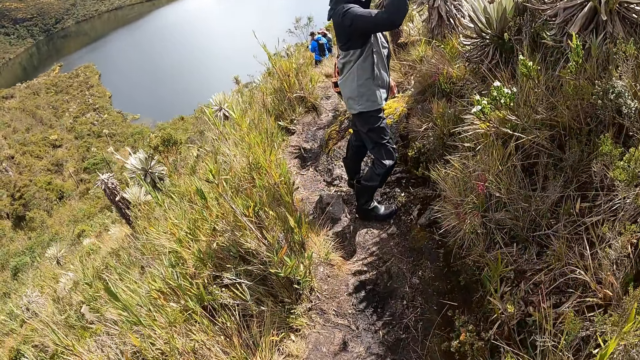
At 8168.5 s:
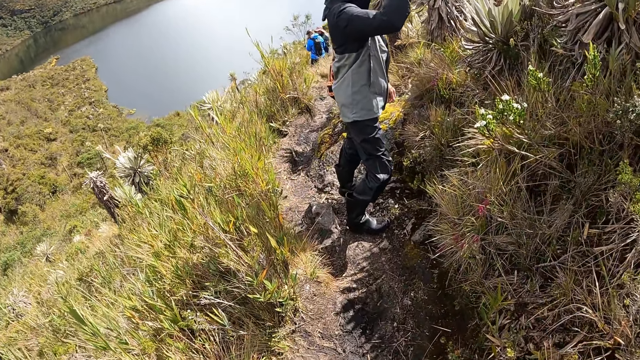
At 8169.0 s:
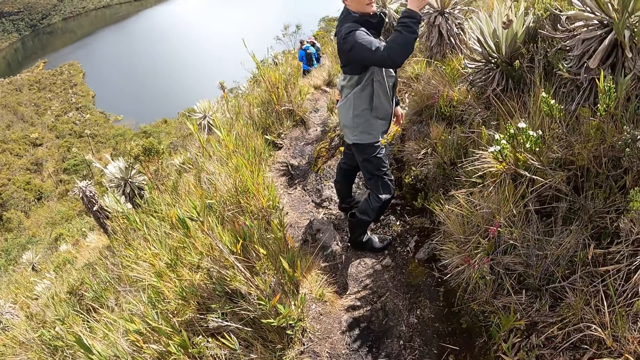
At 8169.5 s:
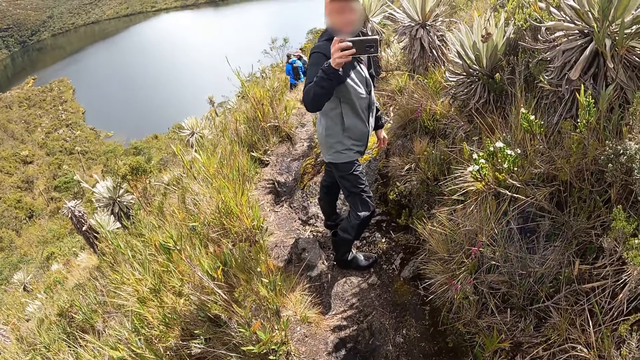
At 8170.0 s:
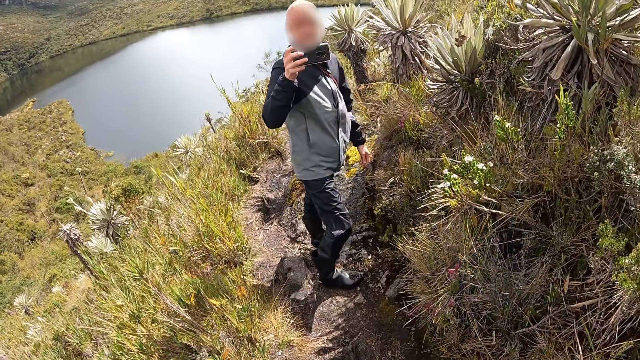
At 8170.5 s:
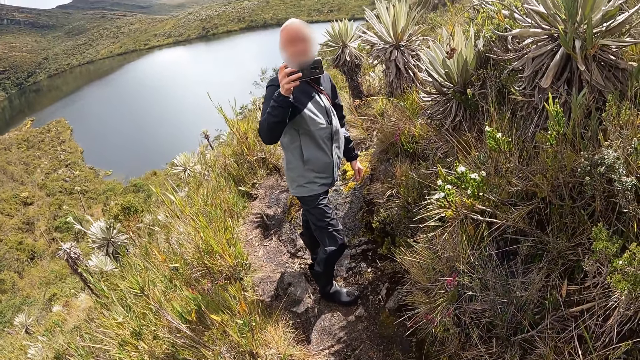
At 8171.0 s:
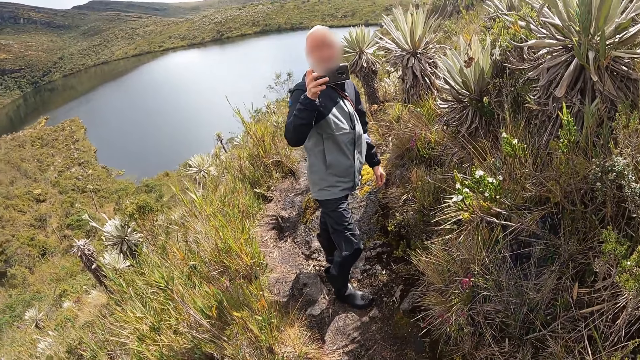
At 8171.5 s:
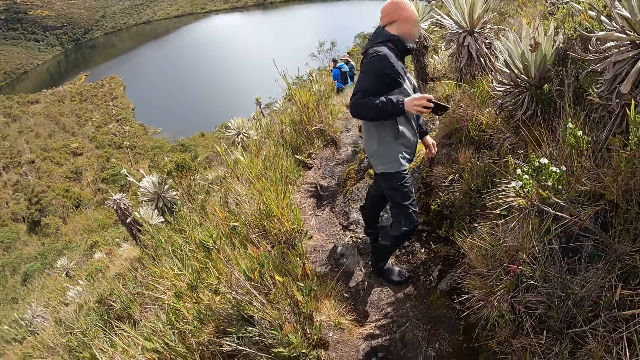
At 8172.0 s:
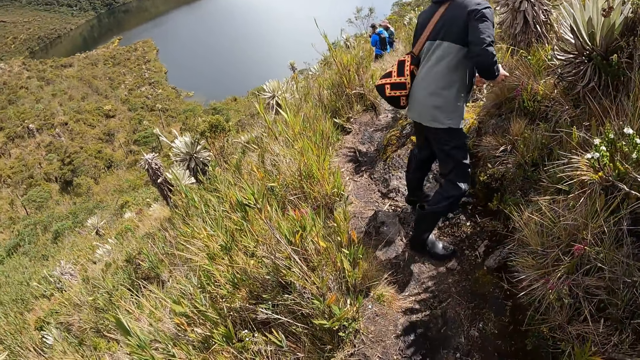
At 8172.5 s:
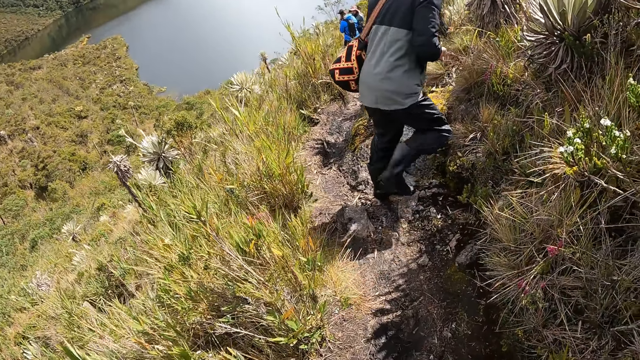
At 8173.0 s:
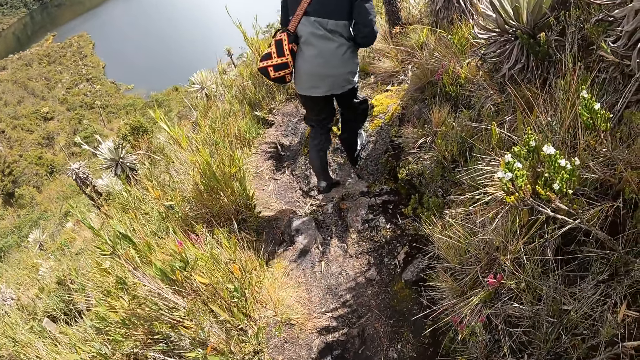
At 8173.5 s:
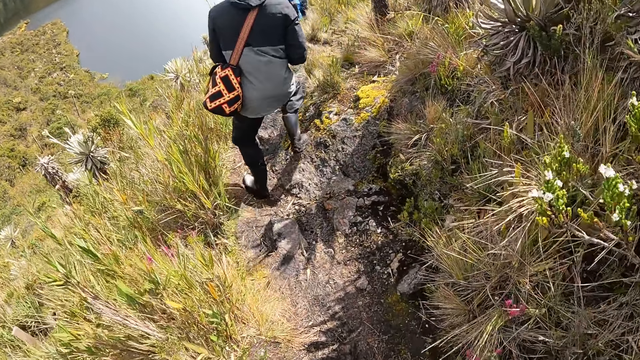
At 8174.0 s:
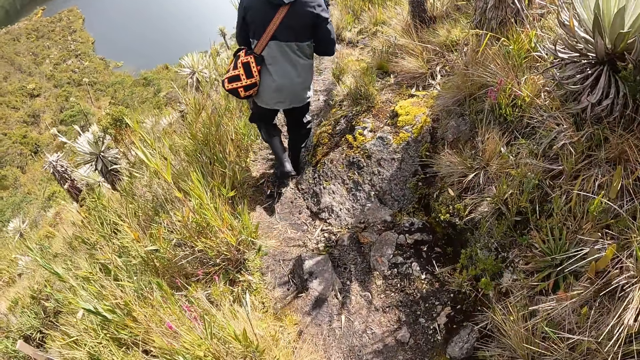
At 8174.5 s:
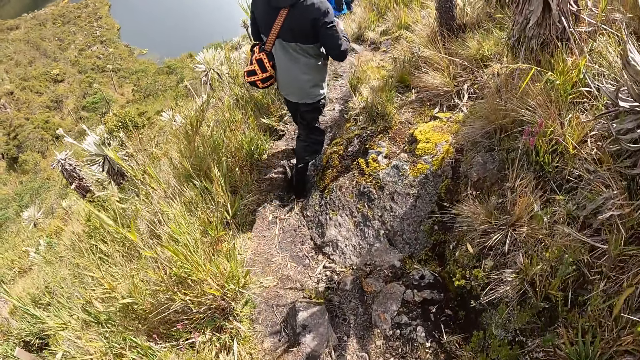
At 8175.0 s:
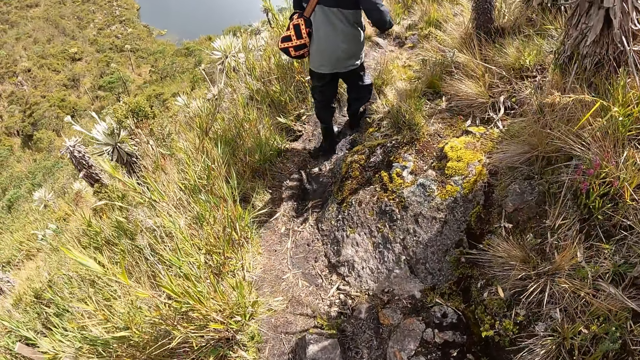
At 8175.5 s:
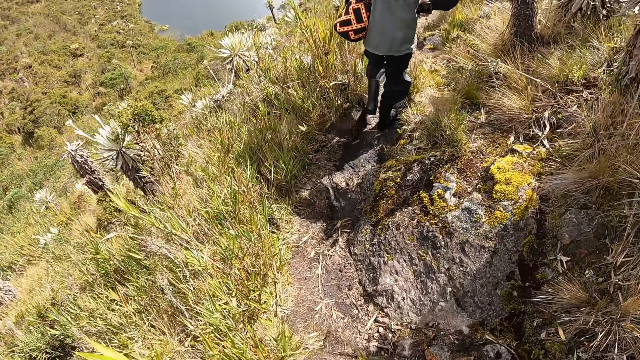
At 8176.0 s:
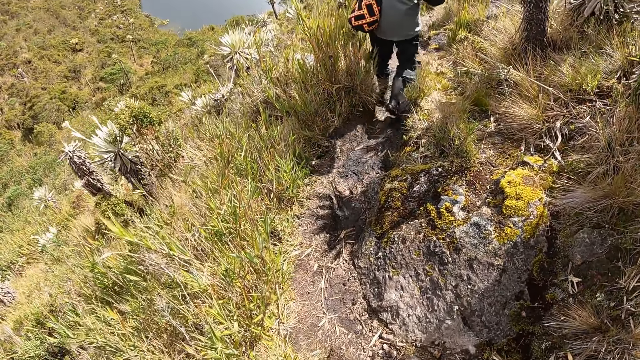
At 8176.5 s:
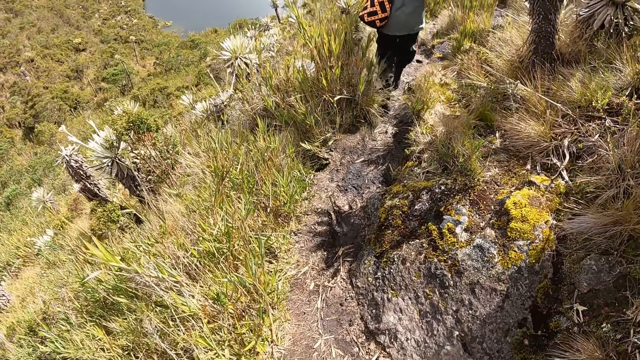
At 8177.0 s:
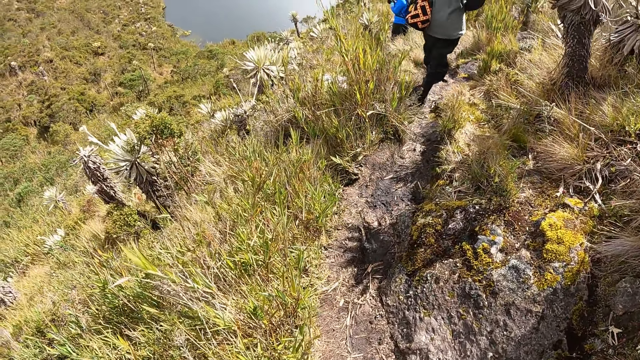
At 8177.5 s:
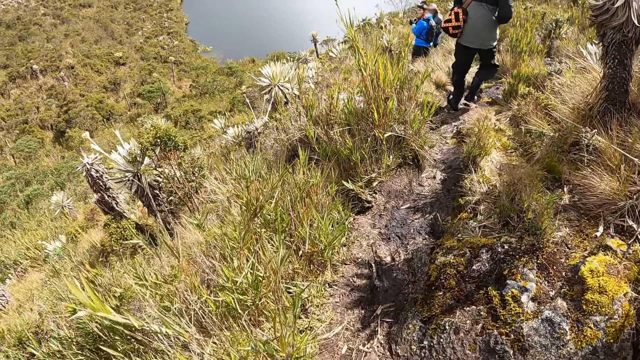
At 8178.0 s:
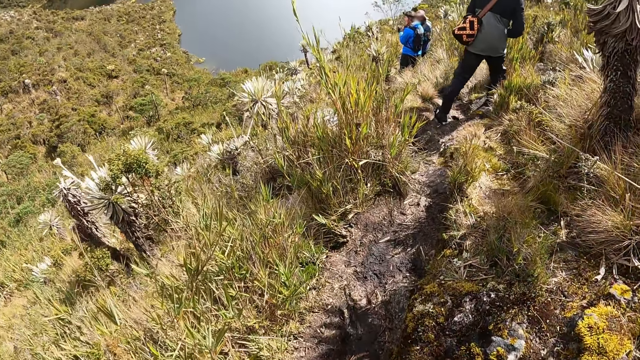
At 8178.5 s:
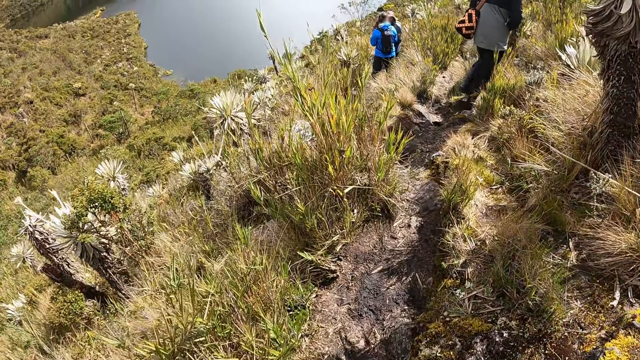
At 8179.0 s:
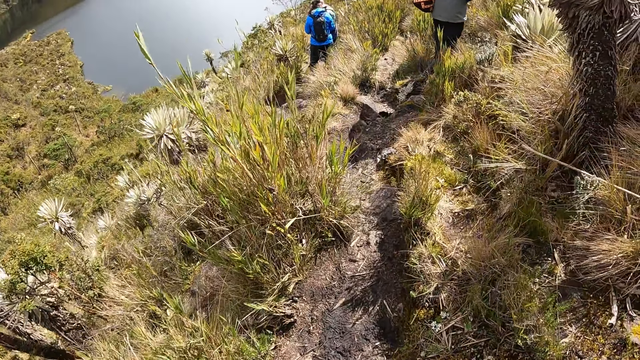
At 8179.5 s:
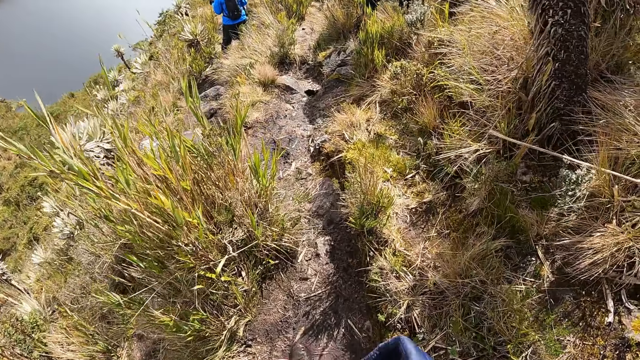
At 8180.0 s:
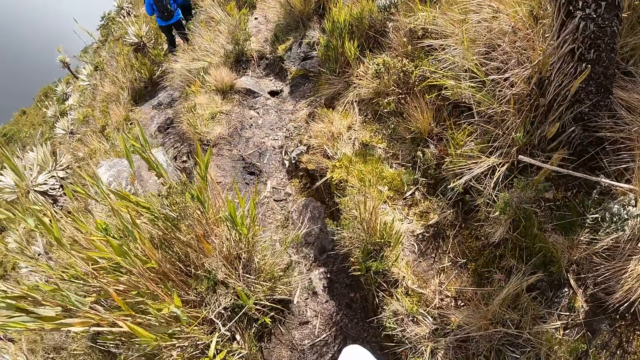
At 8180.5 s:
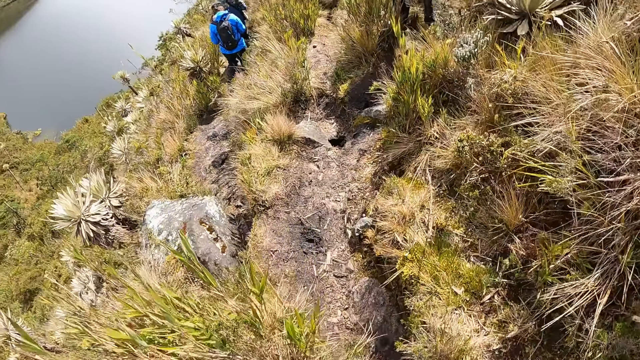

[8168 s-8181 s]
A man operates a mobile phone and takes photos with the phone. The camera wearer walks on the muddy hill with a group of people. The man walks around the field.

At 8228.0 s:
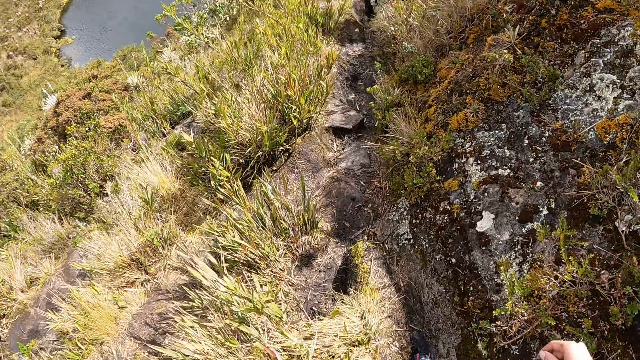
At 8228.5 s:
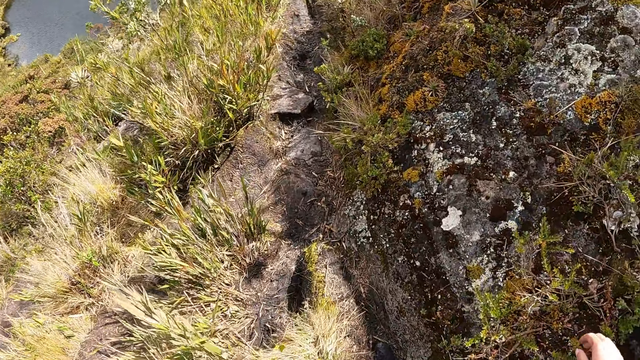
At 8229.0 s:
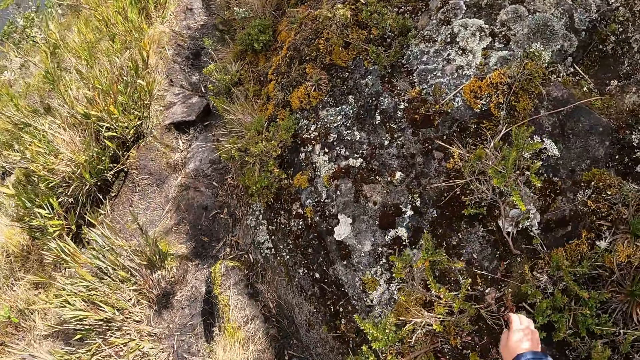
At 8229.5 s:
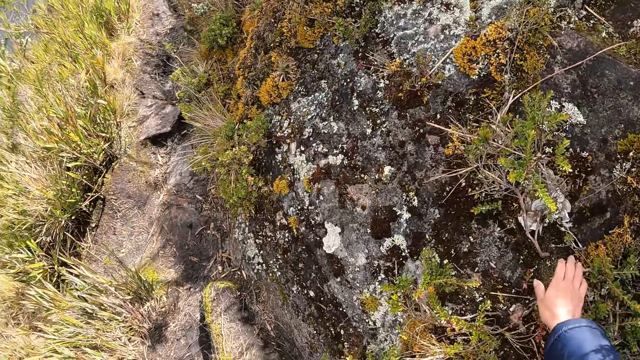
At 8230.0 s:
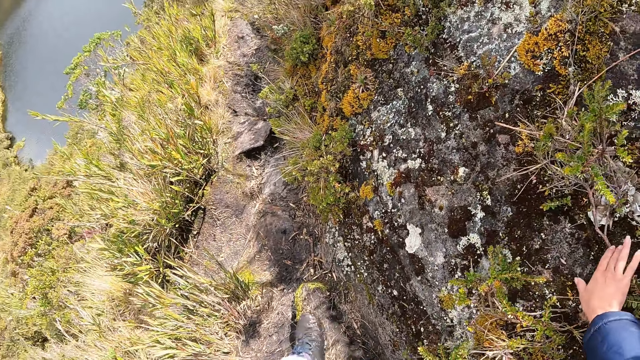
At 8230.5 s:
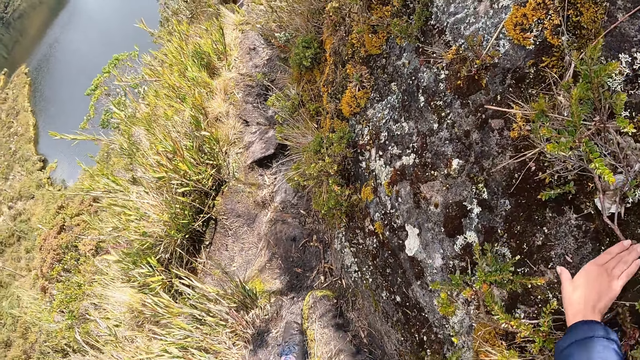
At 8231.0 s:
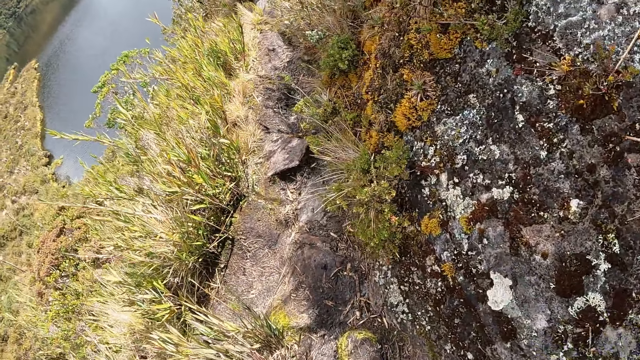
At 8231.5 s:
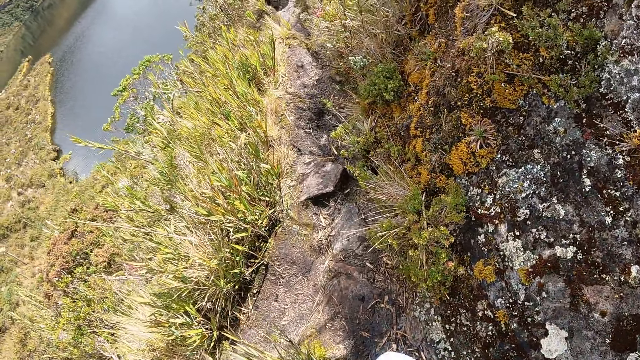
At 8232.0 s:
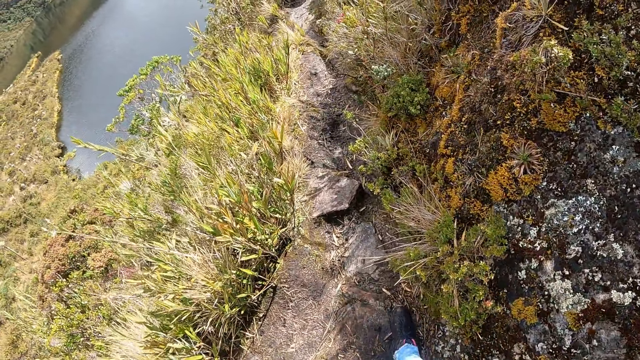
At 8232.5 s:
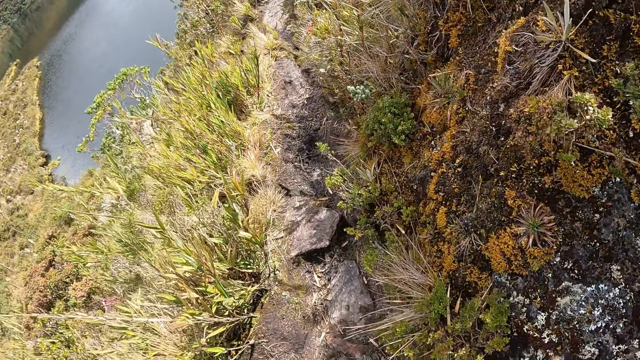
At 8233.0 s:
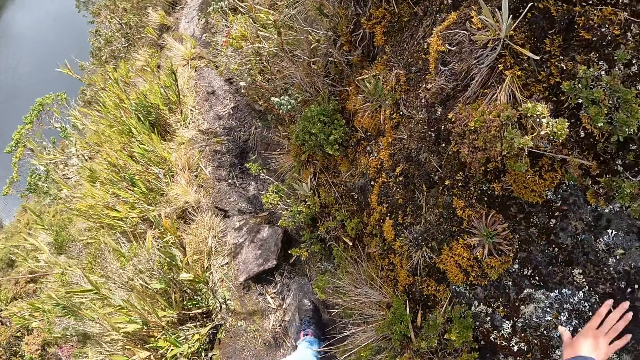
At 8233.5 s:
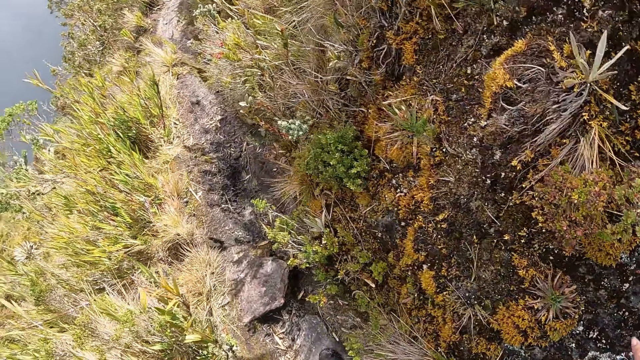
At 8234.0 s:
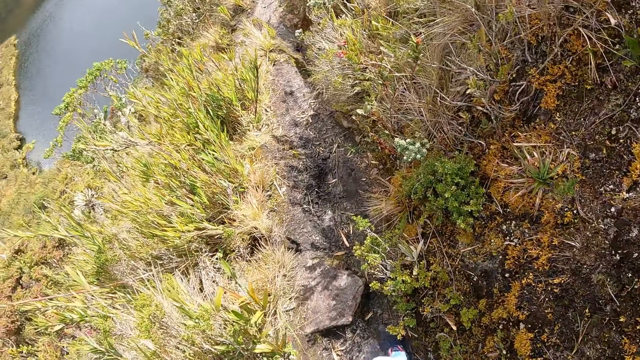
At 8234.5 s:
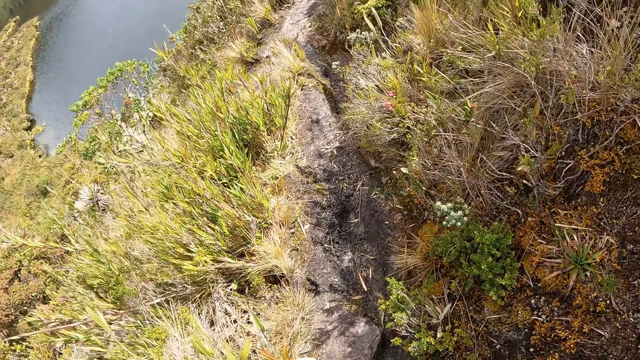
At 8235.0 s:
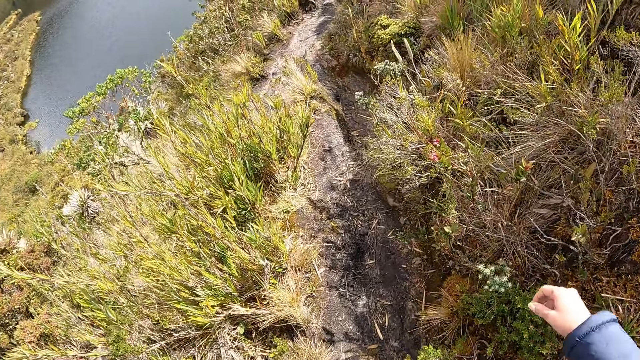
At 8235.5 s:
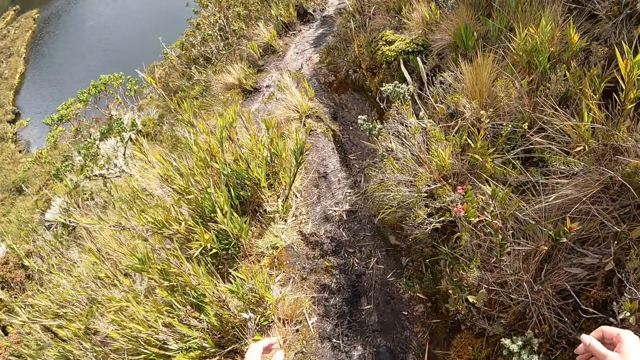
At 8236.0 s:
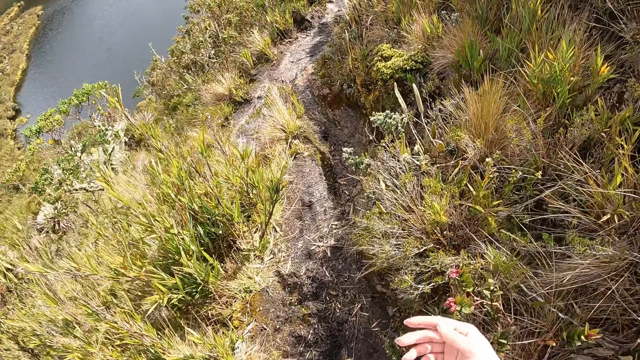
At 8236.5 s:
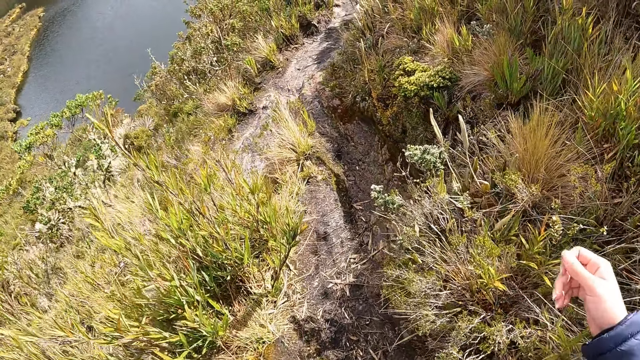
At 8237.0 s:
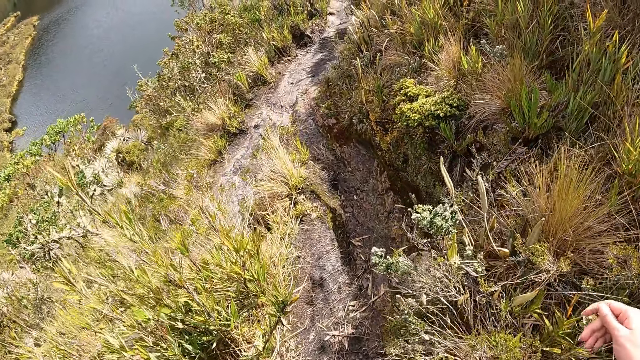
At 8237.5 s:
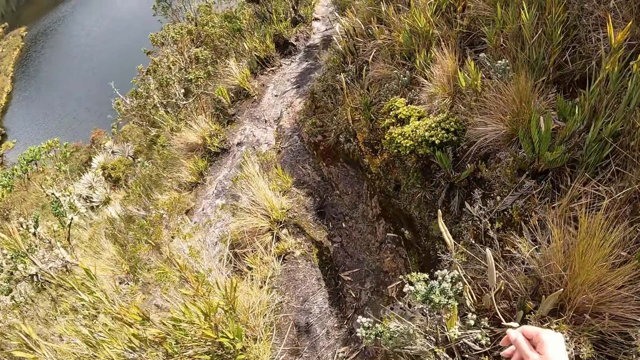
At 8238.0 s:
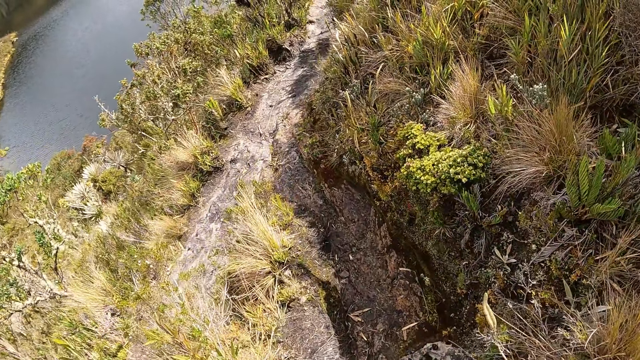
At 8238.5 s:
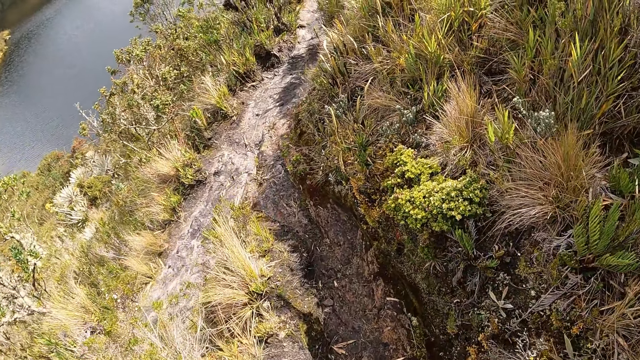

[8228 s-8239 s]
The camera wearer touches the ground with her right hand. She touches the ground with her right hand again.
